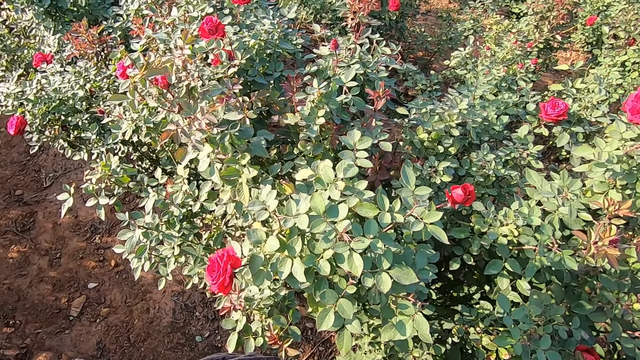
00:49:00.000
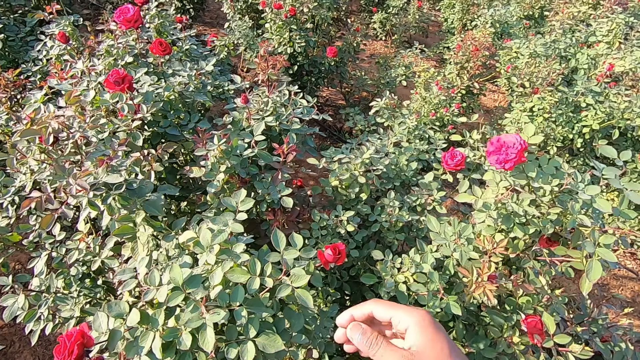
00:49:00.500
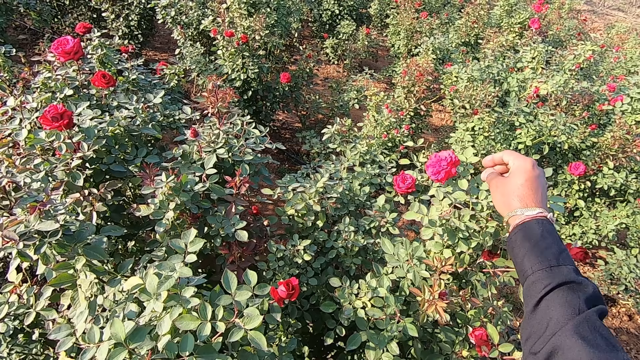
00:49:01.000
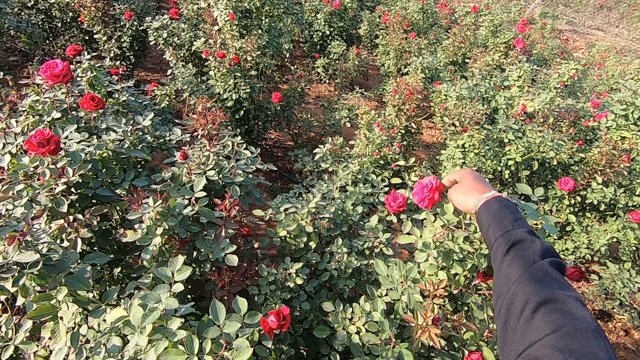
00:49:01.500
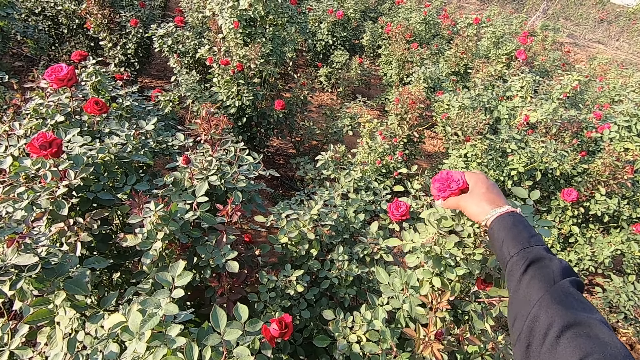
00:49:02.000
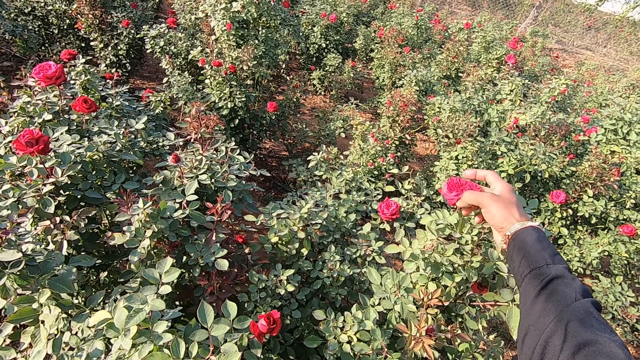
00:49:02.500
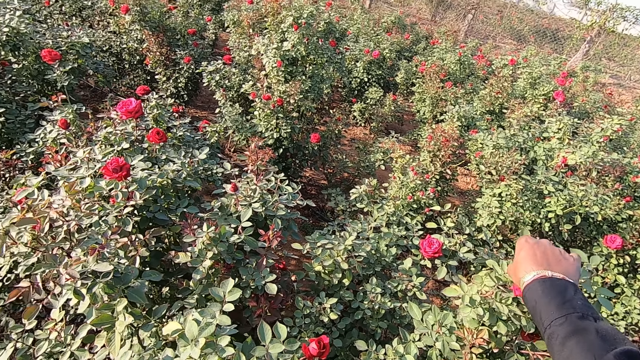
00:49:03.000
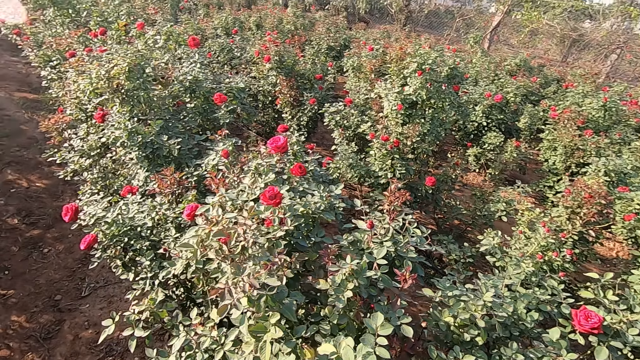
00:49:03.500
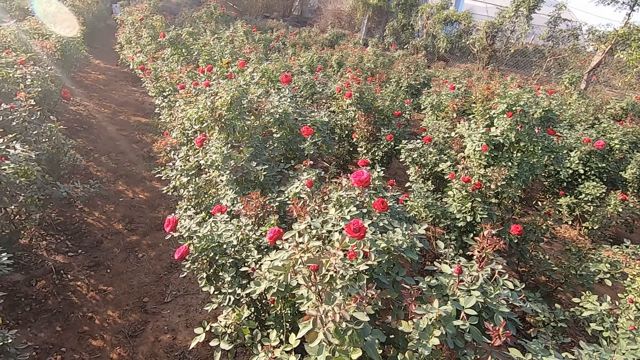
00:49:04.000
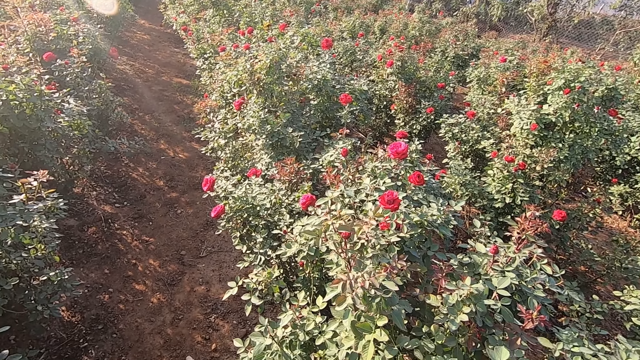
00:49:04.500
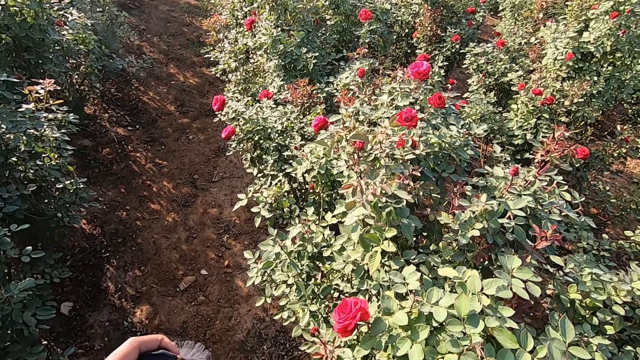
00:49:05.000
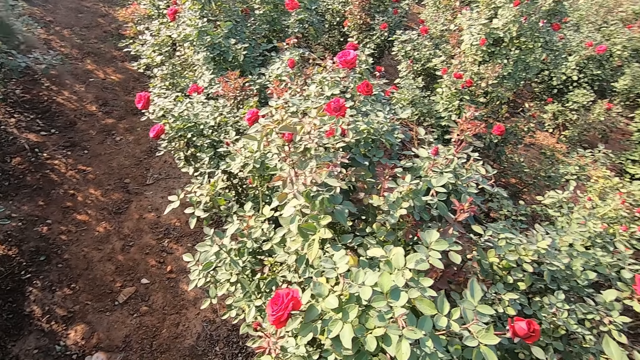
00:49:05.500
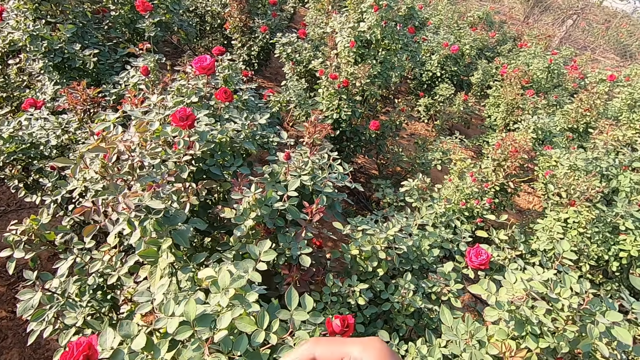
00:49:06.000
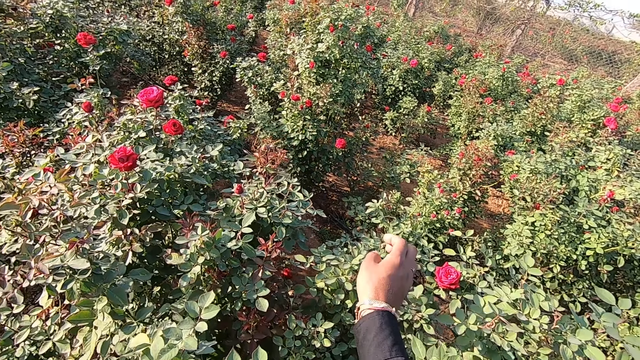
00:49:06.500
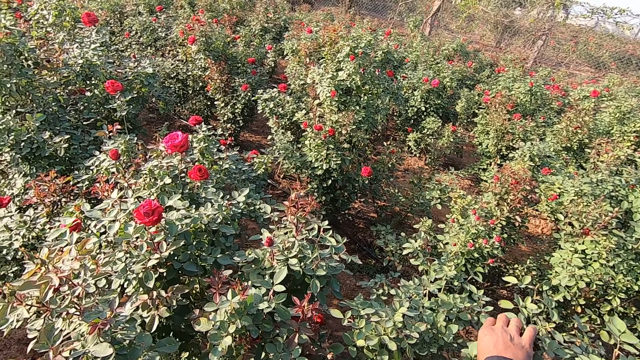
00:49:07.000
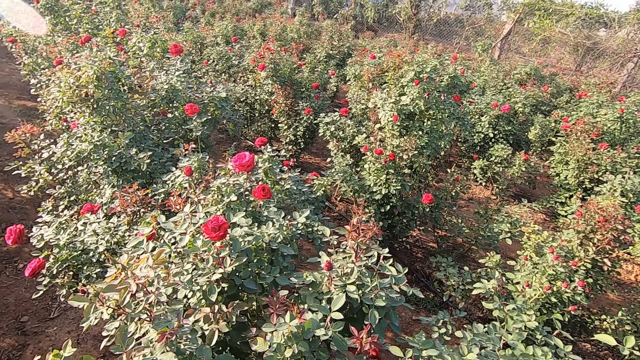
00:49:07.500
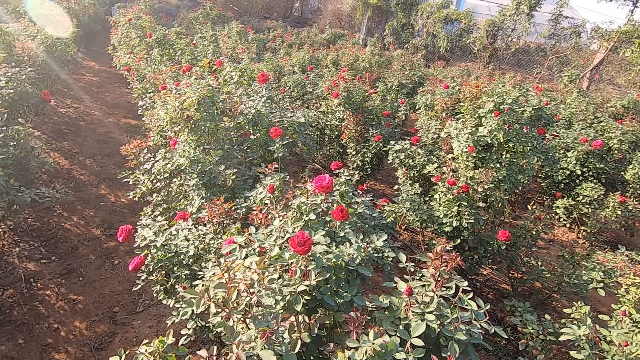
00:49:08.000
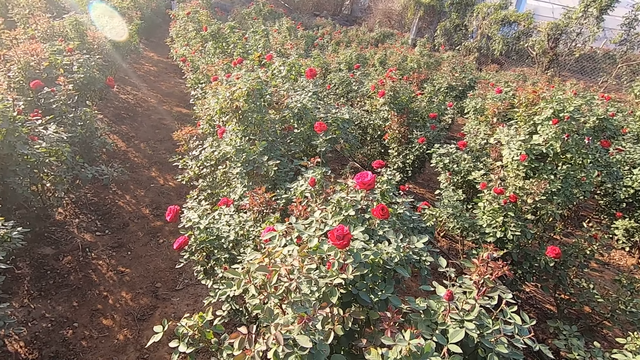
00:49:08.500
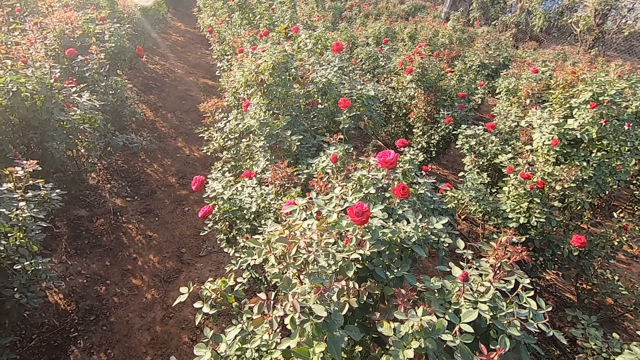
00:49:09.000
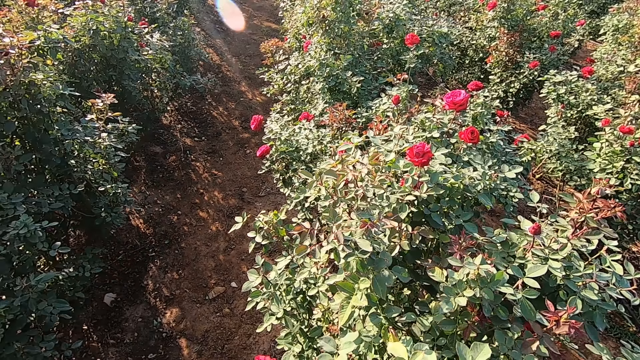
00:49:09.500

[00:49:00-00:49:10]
The camera wearer picks a flower bud from the plant with his right hand. He picks a flower bud from the plant with his right hand again.

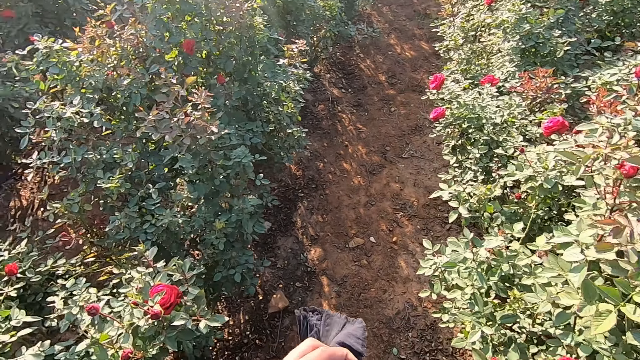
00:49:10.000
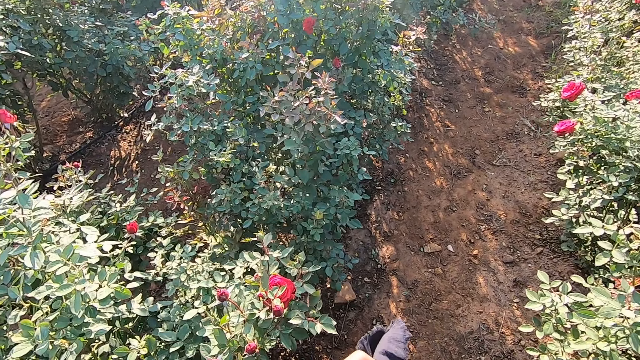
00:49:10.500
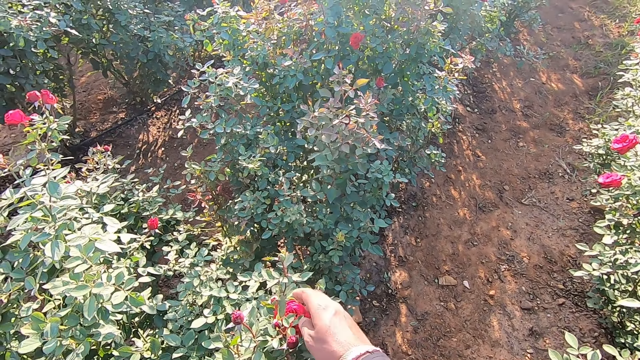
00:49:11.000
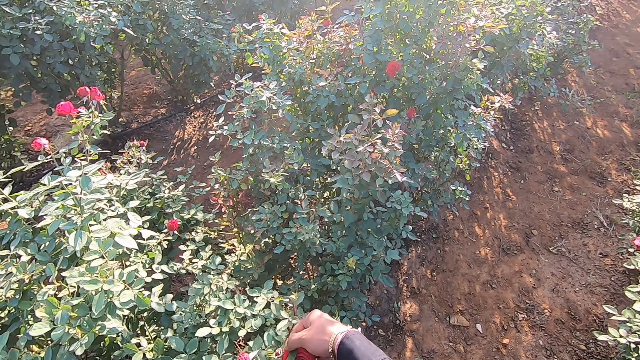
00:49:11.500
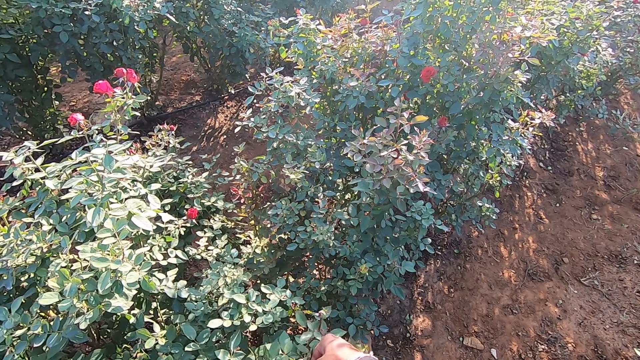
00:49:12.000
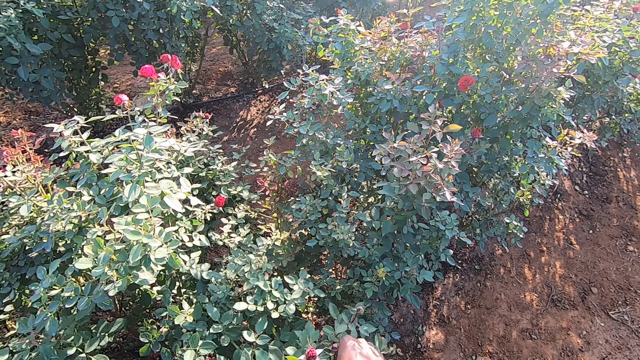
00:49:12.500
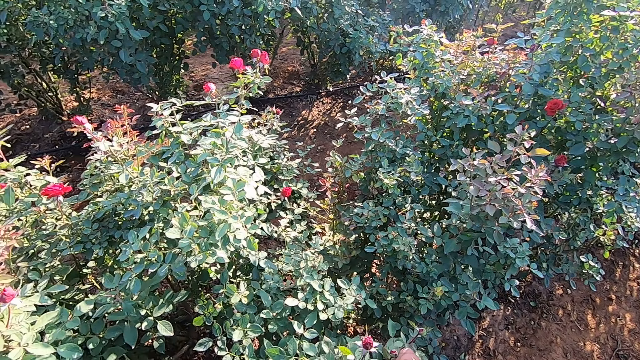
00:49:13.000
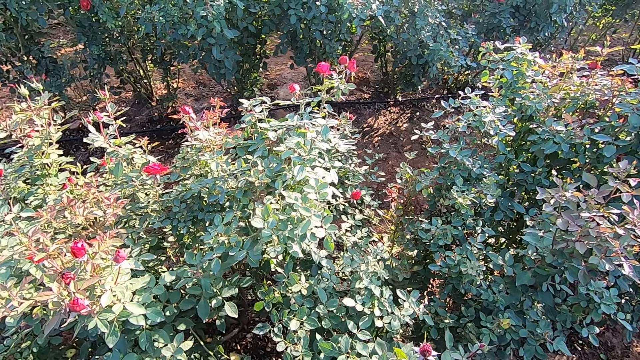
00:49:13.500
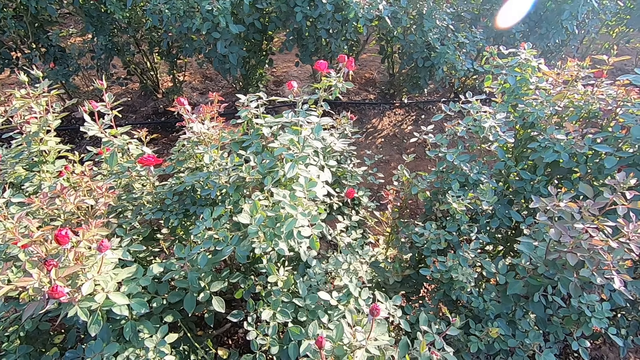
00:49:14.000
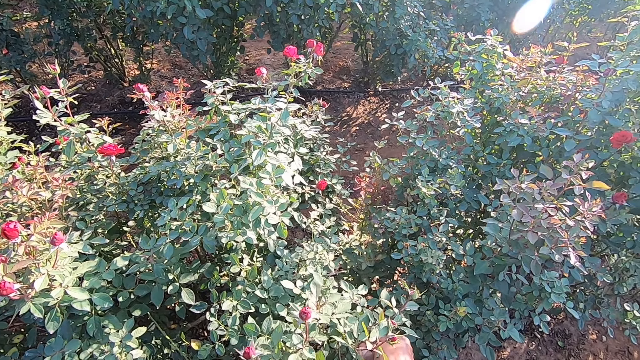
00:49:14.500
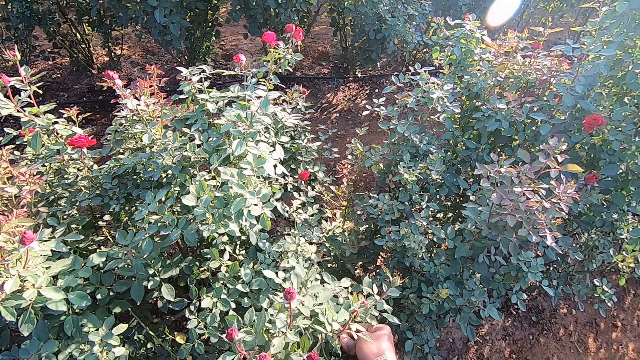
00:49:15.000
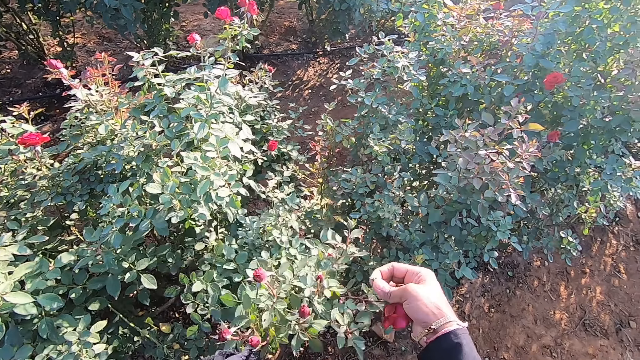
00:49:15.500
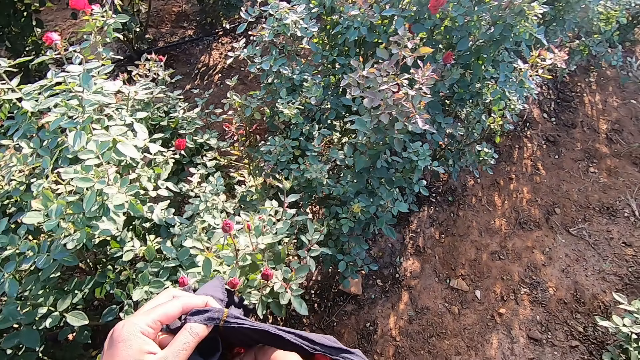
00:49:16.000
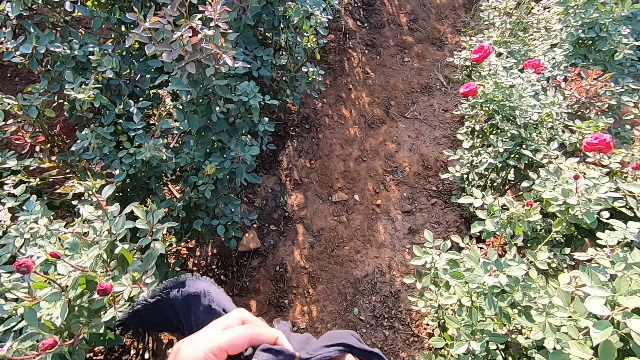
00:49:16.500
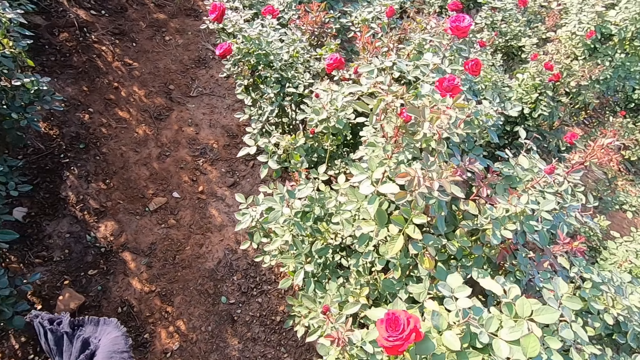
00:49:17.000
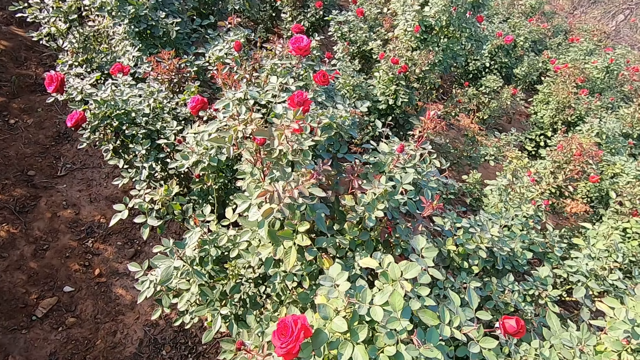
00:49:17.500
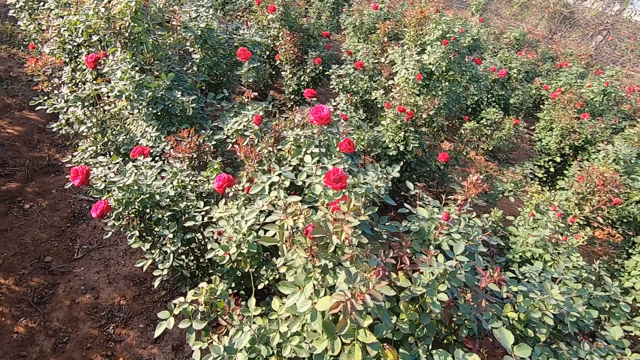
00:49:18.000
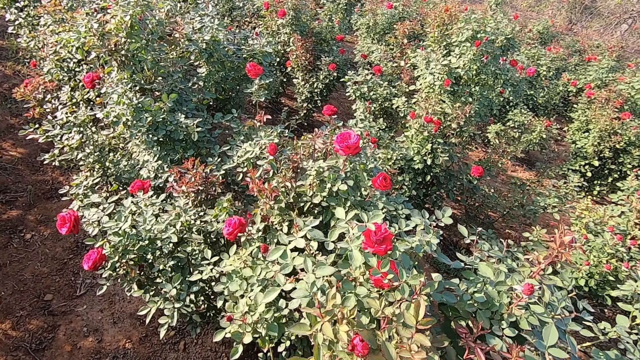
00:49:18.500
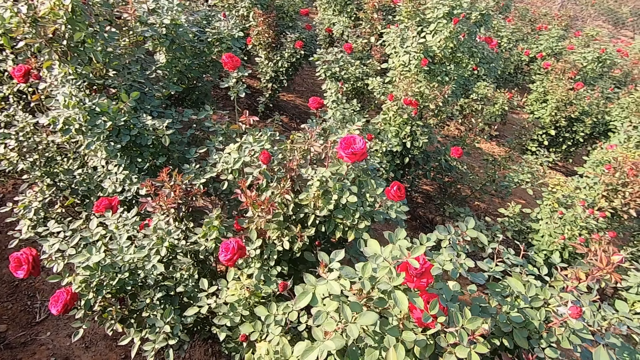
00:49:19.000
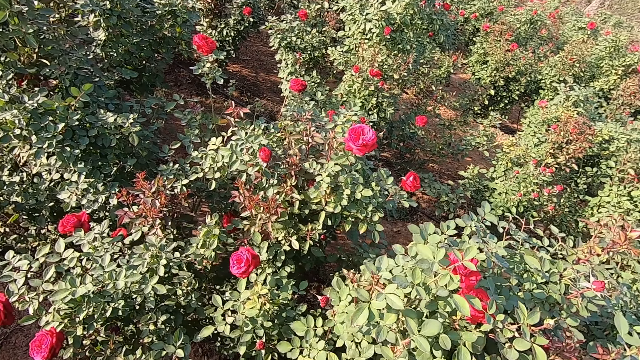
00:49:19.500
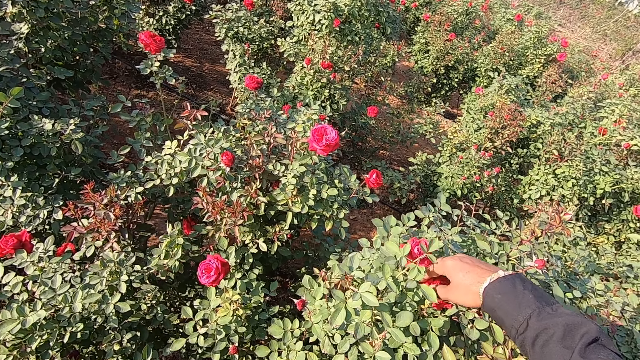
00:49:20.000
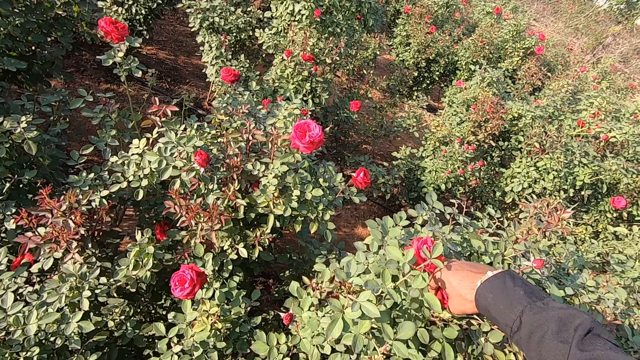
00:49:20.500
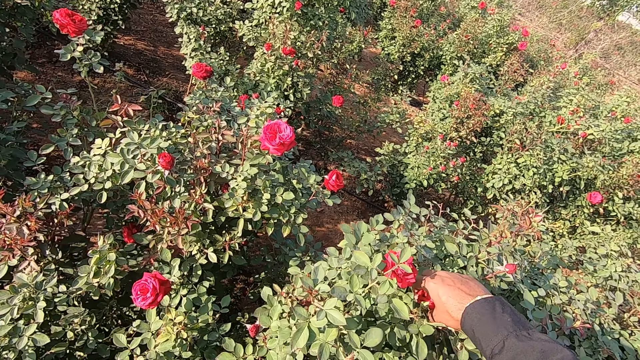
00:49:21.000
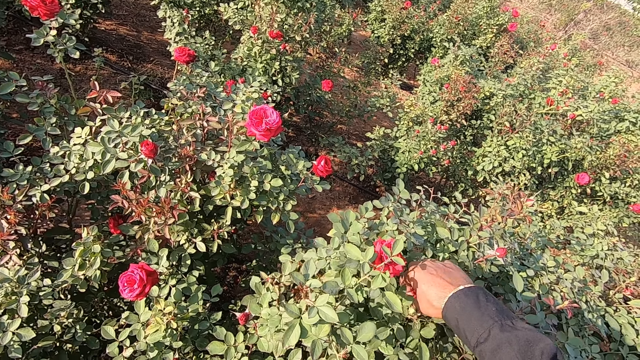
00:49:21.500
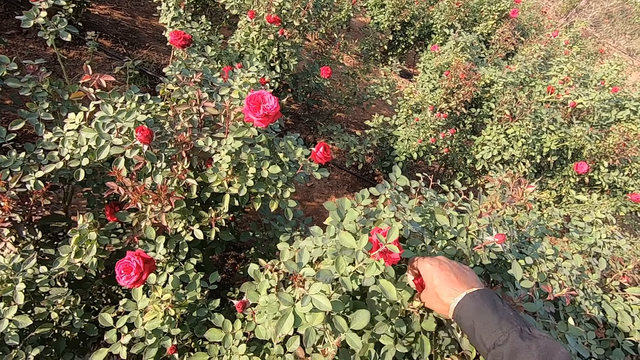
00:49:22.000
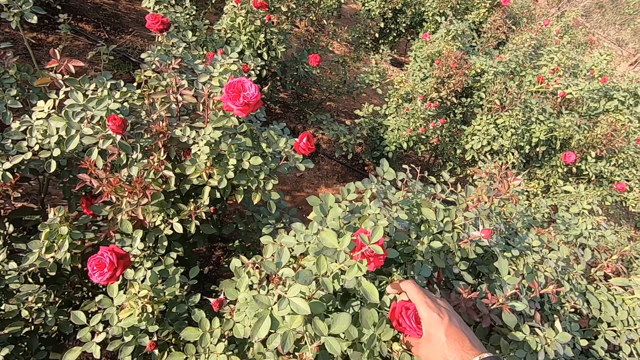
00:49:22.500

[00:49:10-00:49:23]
The camera wearer picks a flower bud from a plant with his right hand. He puts the flower bud in the bag in his left hand with his right hand. He holds a rose with the right hand. He picks a flower bud from the plant with his right hand.
